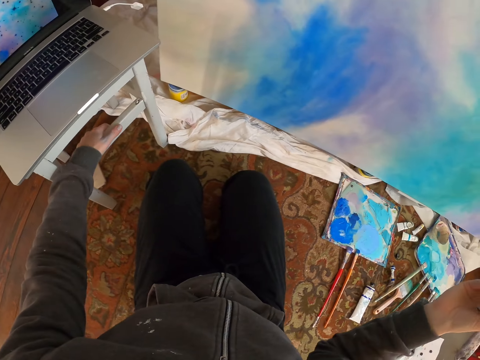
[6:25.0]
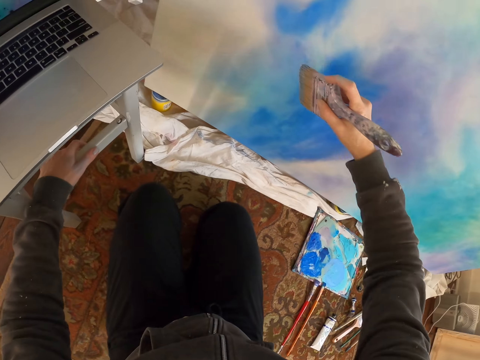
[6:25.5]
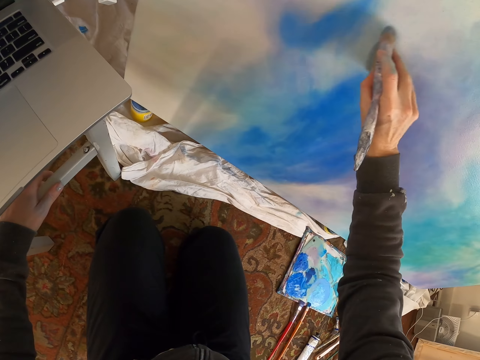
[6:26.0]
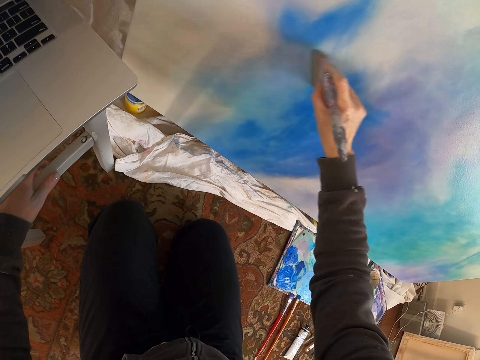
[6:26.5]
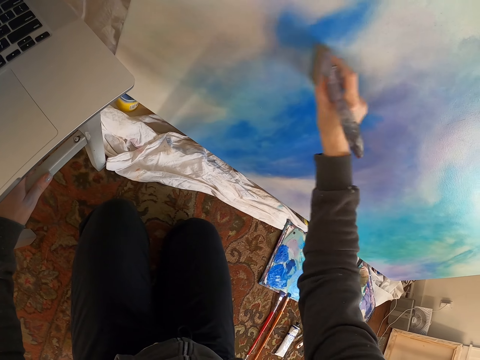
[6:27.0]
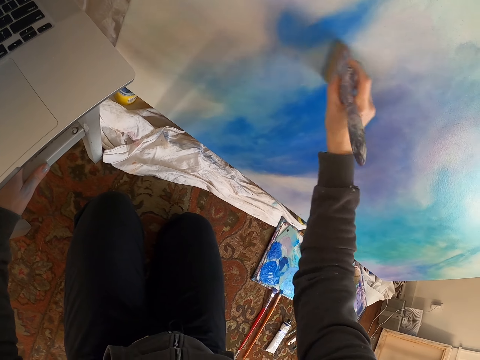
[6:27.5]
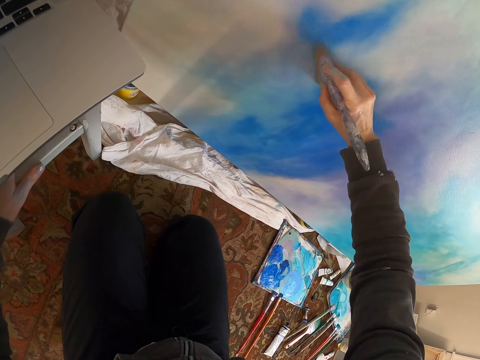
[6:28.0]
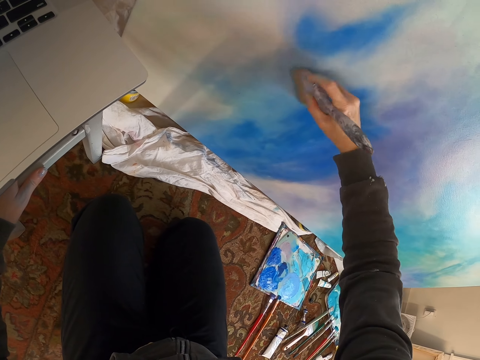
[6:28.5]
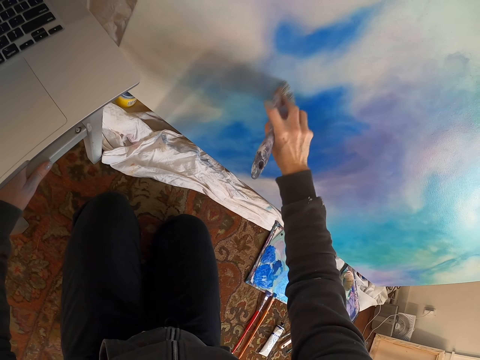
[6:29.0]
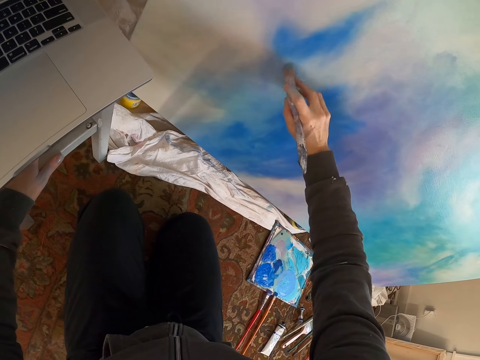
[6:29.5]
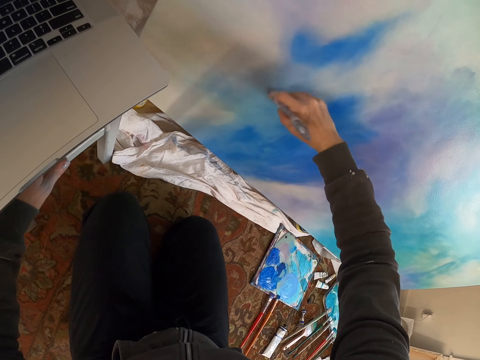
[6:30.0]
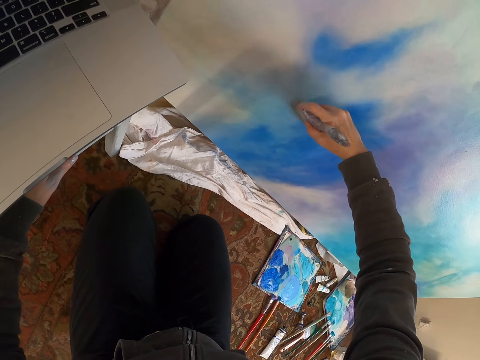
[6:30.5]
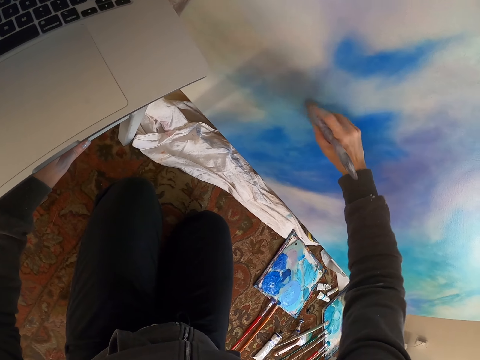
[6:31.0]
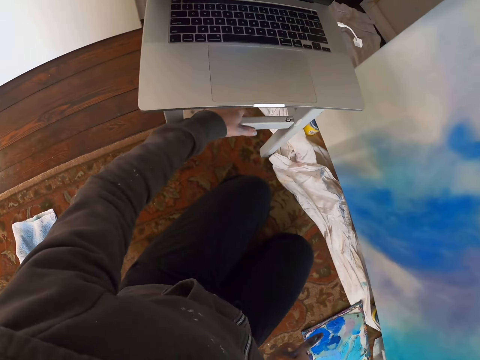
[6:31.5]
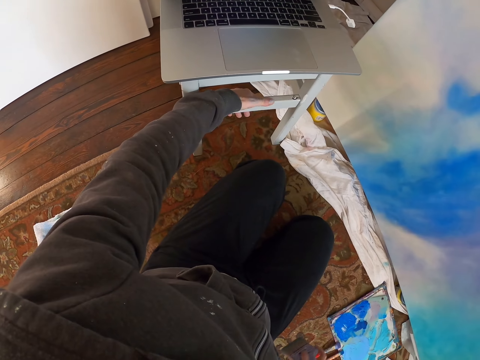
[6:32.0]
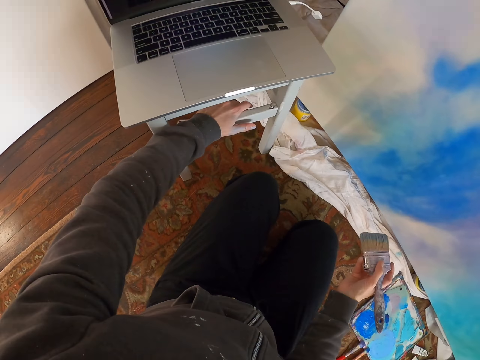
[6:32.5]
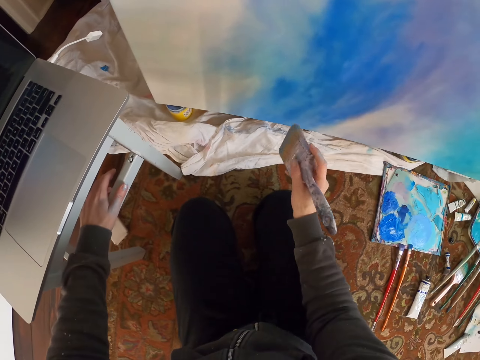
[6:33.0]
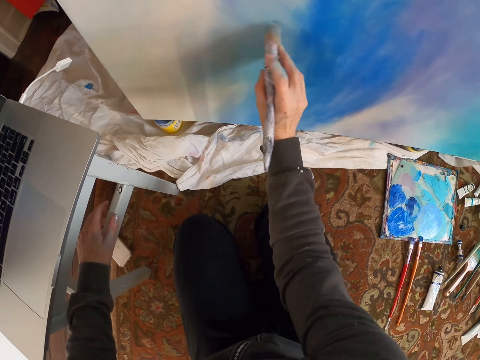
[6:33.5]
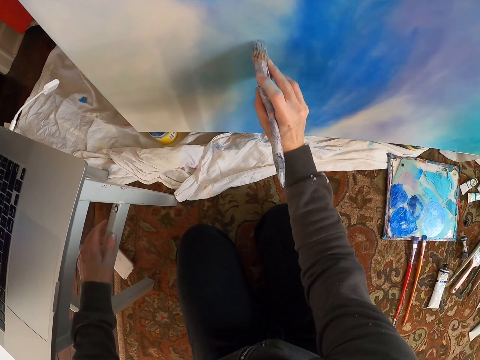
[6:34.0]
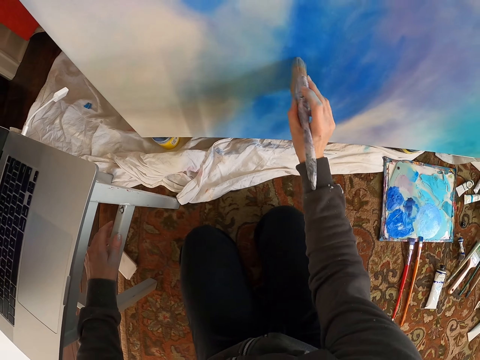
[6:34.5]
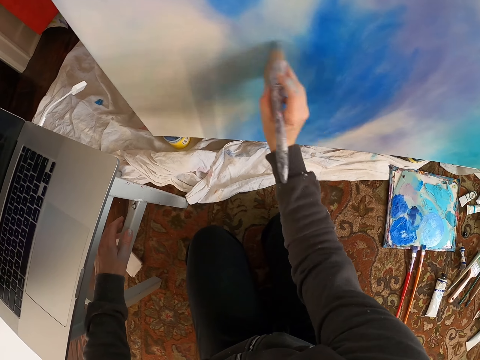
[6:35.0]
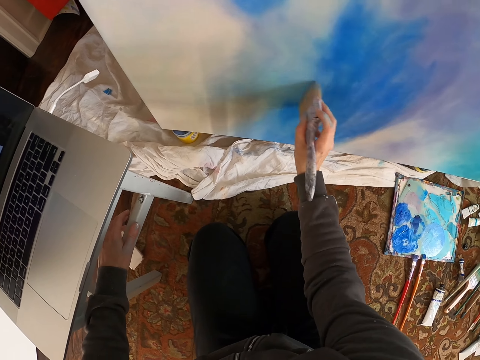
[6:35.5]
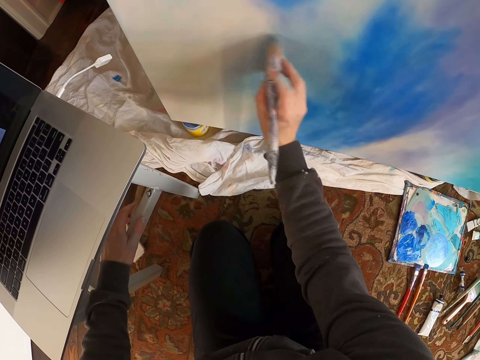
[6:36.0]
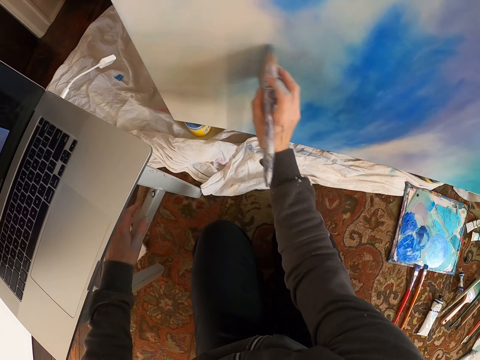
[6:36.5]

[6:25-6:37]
The camera wearer paints the painting with the brush.

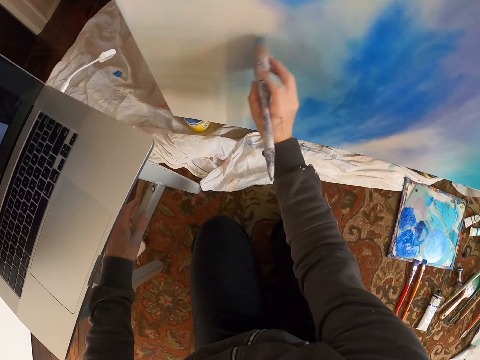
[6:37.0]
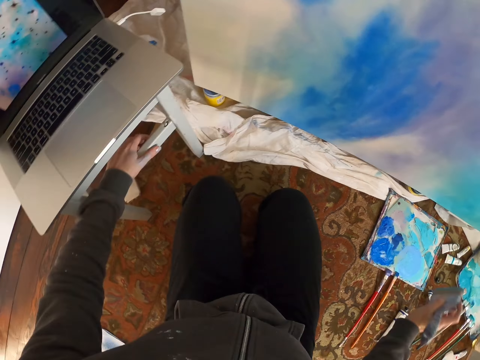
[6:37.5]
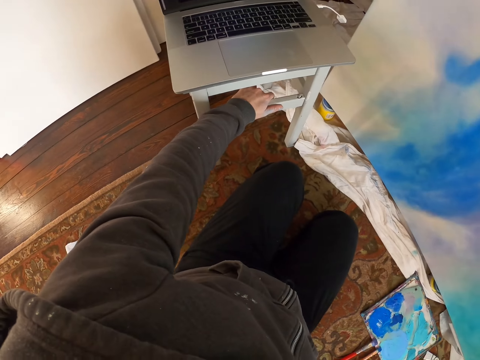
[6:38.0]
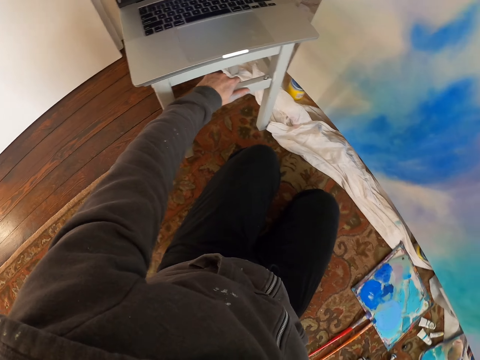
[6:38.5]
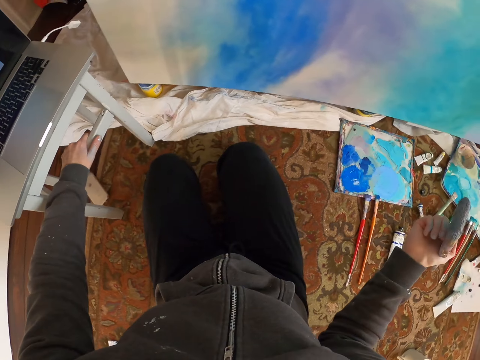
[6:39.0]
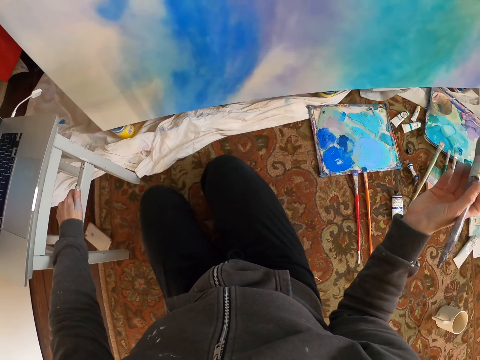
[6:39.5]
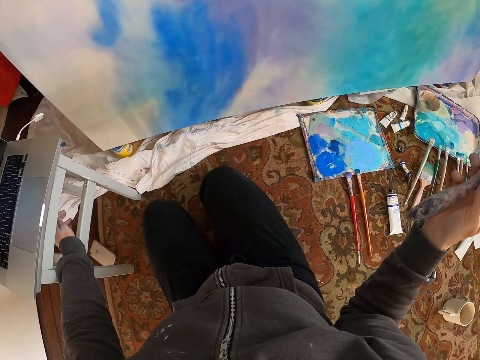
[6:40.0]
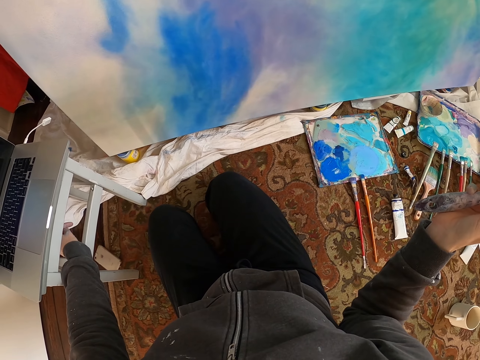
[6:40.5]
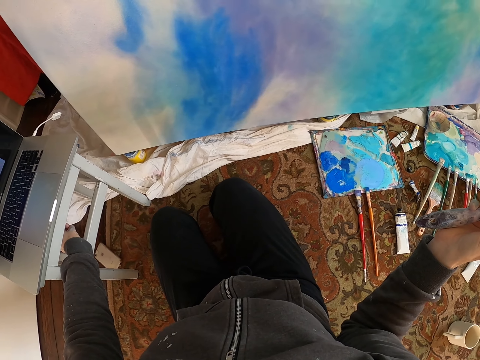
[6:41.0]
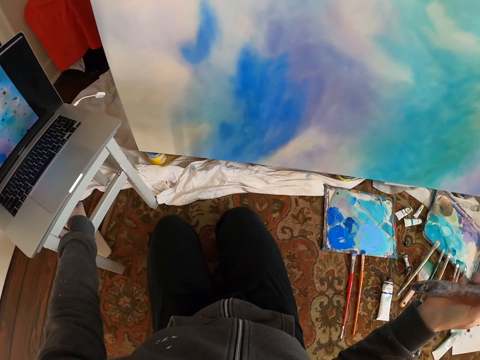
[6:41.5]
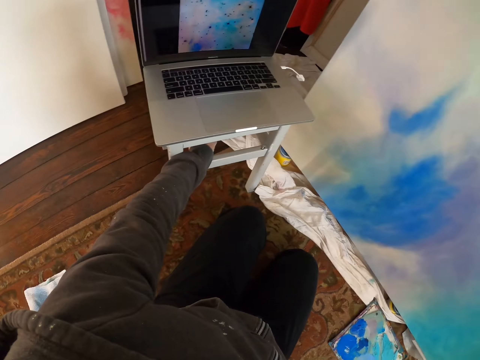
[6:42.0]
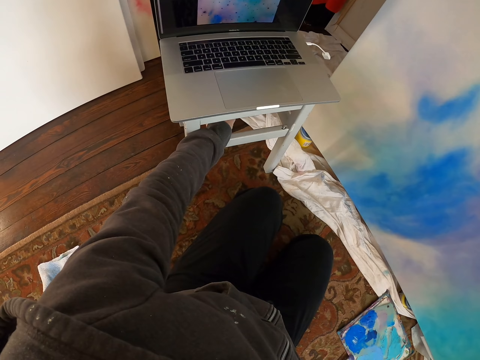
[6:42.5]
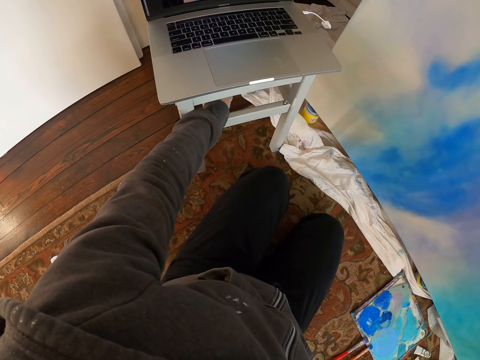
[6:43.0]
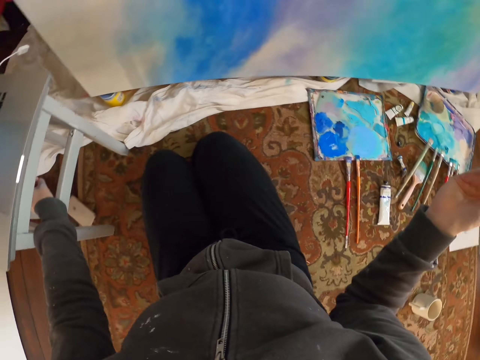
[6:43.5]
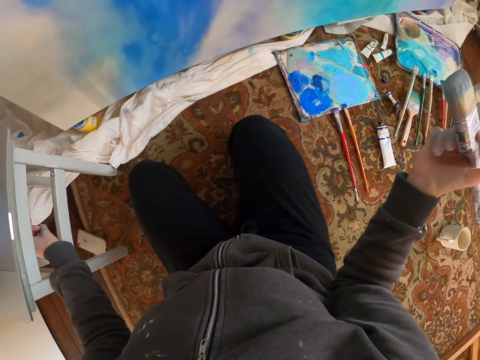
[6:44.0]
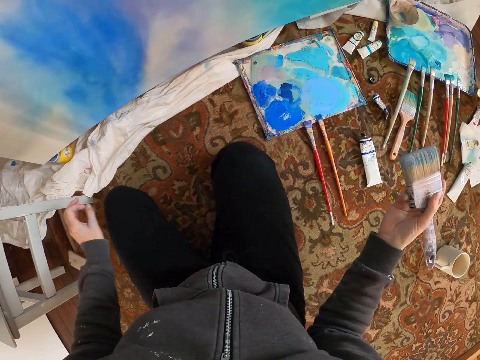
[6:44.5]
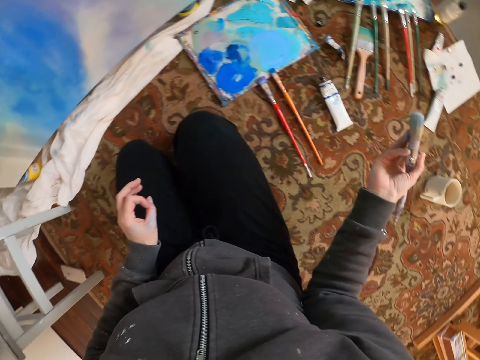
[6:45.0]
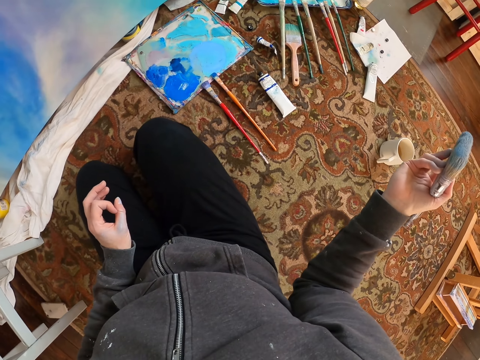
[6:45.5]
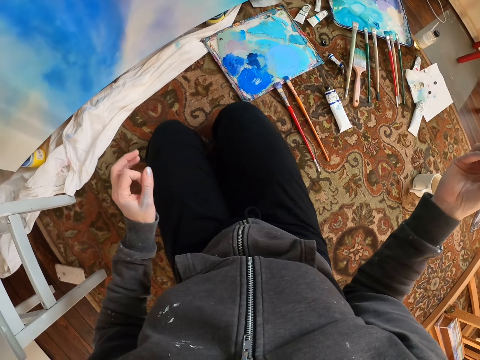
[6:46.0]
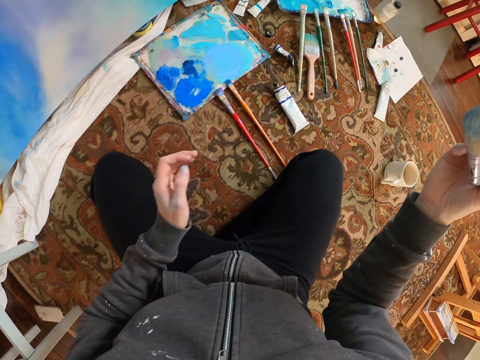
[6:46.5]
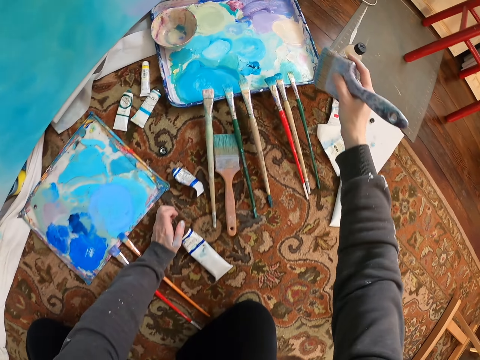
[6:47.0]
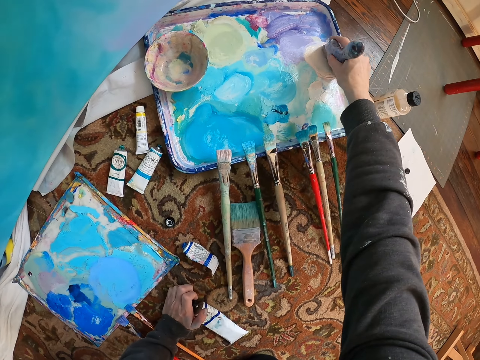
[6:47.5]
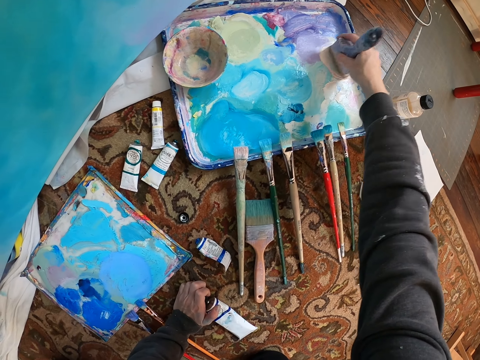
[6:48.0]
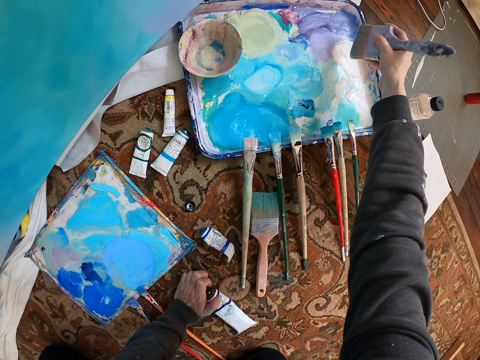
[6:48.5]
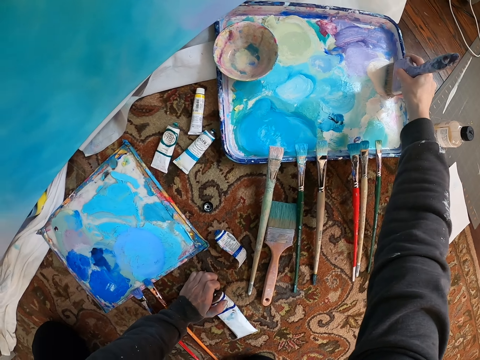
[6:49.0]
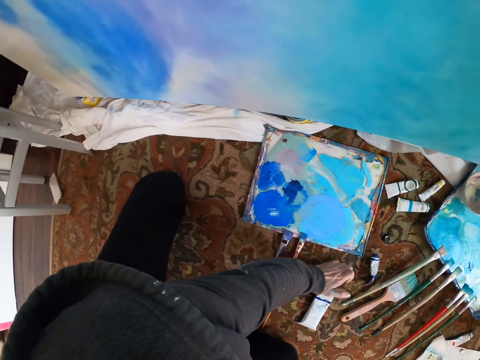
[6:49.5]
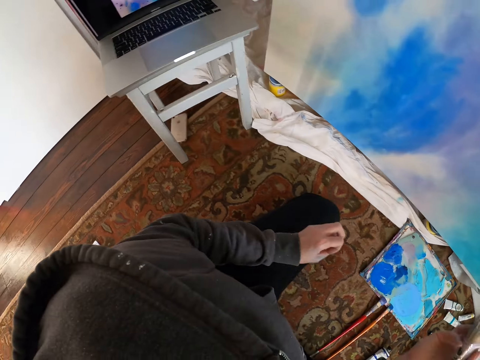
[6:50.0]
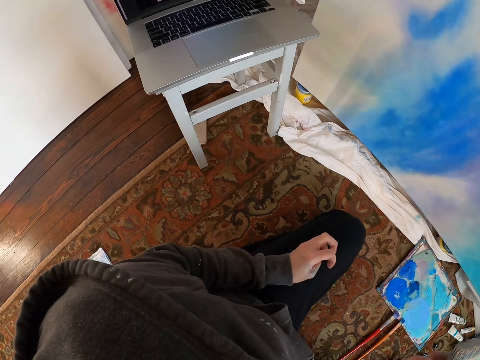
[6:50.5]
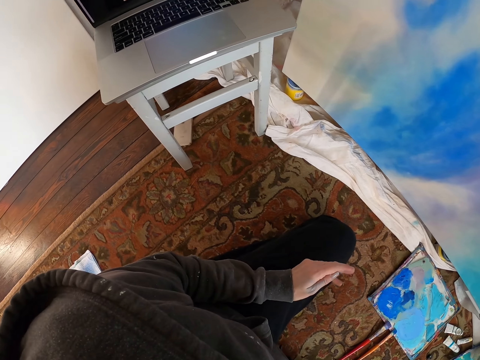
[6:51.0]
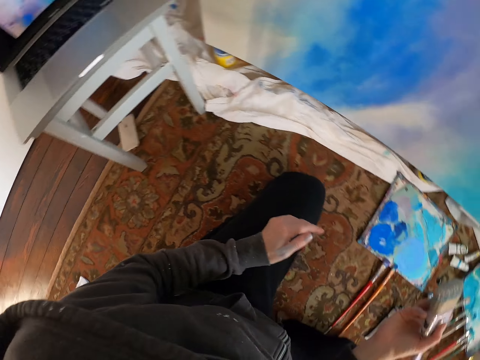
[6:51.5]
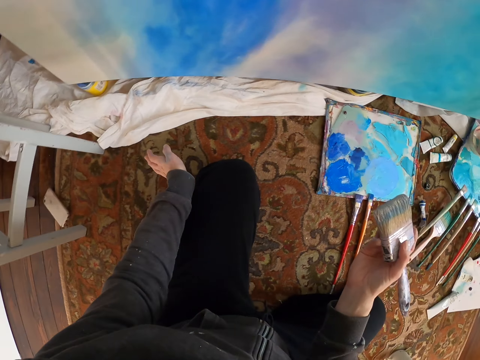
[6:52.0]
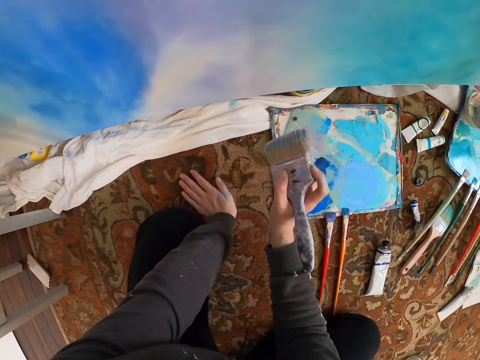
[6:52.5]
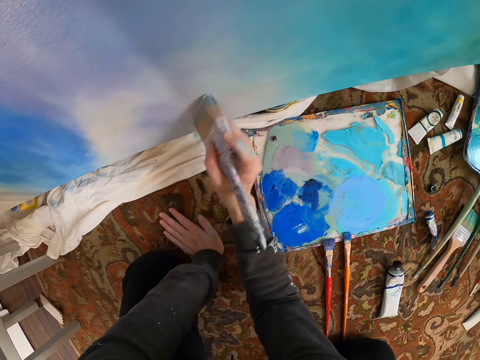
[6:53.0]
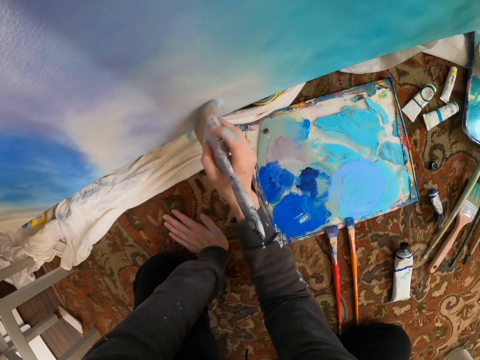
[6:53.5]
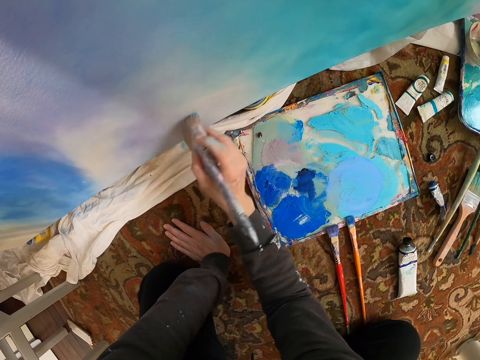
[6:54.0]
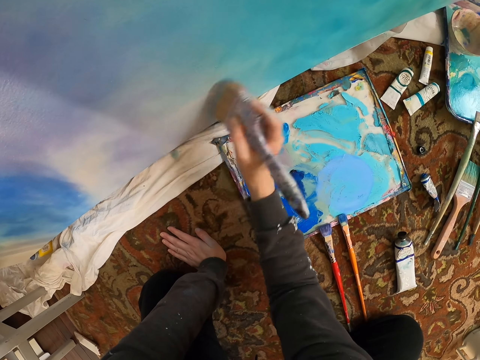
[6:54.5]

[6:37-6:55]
The camera wearer stares at the painting. They stare at the laptop. They dip the paint brush in the paint. They rub the brush on the paint. They paint the painting with the brush.
